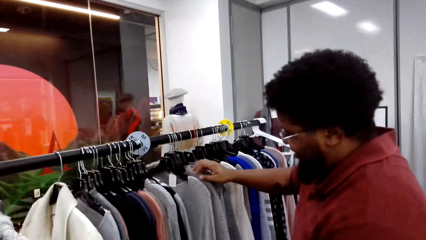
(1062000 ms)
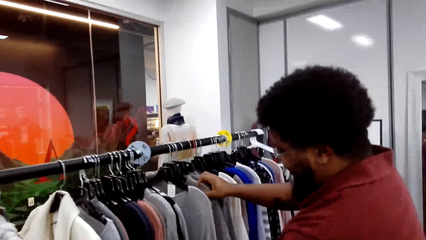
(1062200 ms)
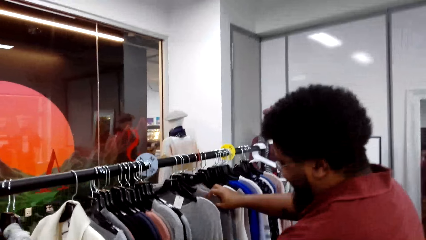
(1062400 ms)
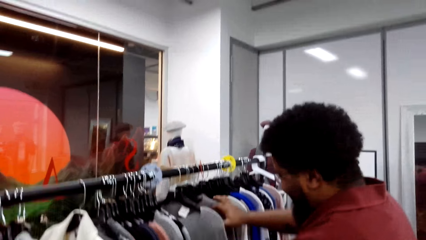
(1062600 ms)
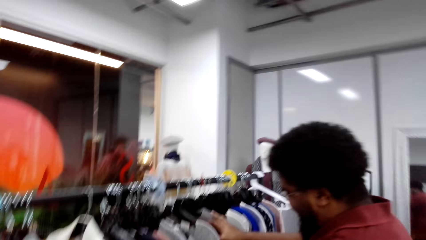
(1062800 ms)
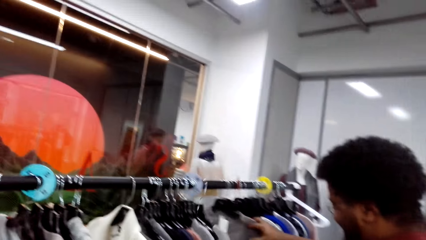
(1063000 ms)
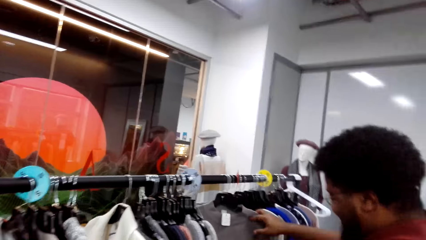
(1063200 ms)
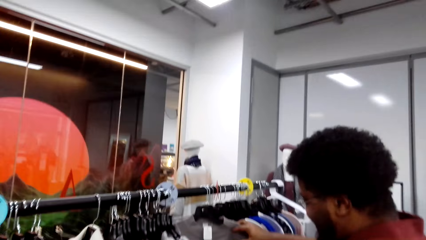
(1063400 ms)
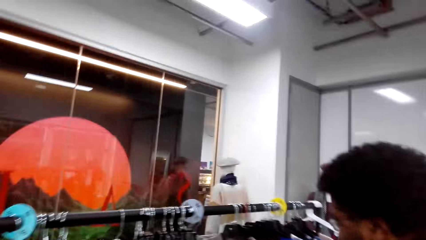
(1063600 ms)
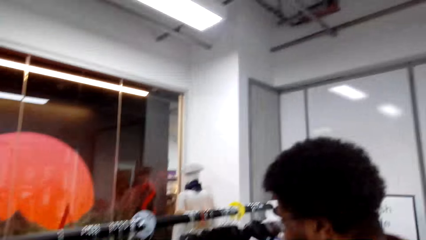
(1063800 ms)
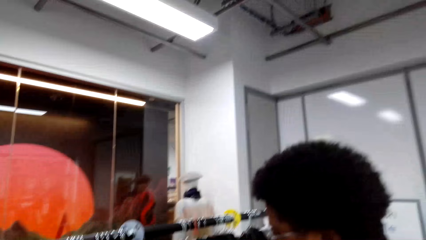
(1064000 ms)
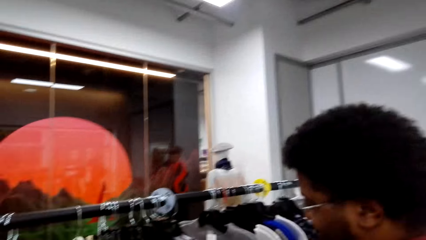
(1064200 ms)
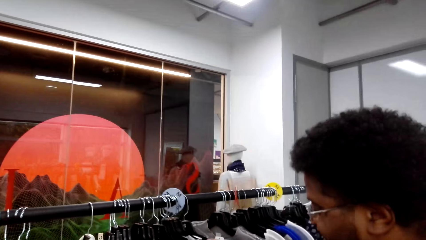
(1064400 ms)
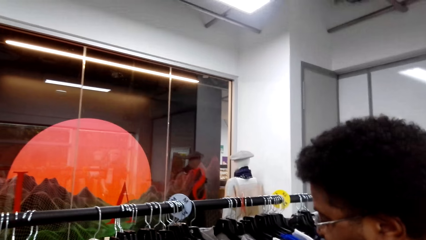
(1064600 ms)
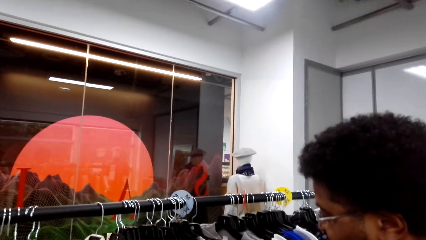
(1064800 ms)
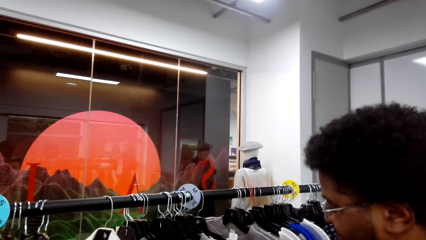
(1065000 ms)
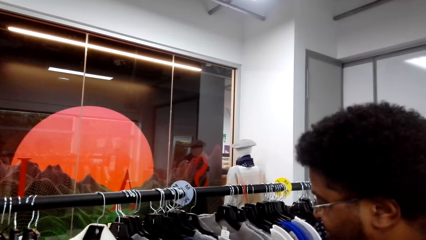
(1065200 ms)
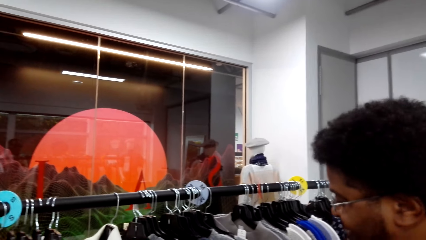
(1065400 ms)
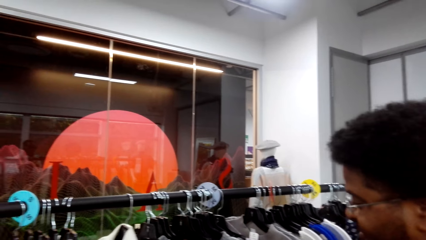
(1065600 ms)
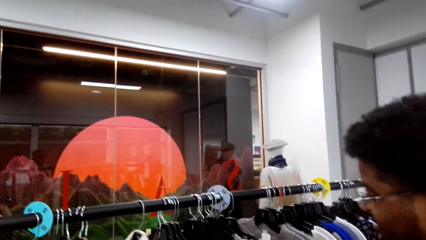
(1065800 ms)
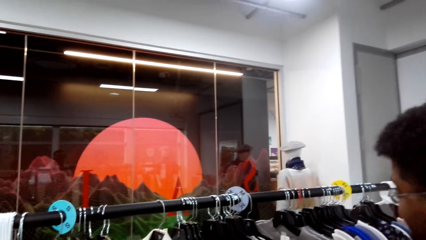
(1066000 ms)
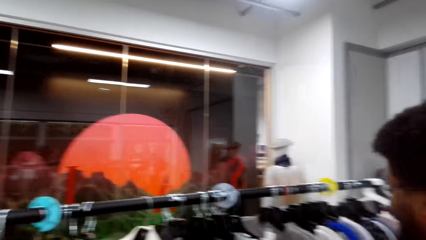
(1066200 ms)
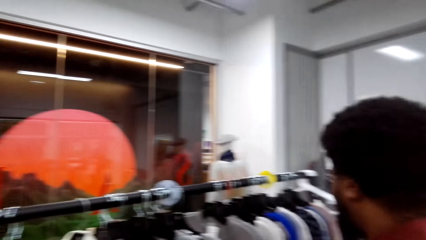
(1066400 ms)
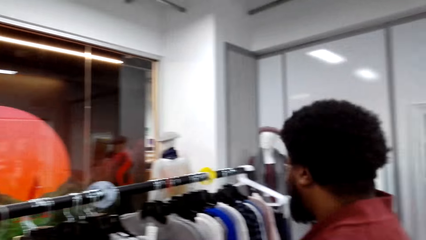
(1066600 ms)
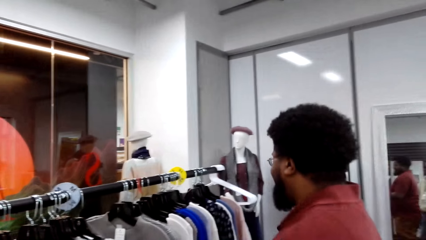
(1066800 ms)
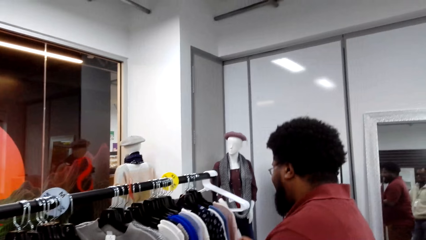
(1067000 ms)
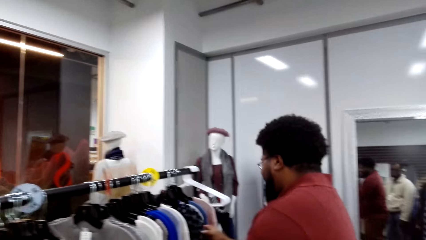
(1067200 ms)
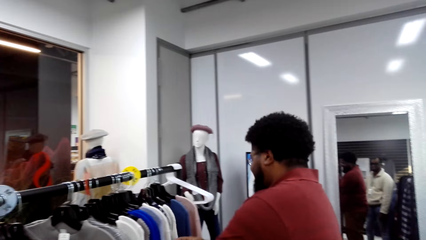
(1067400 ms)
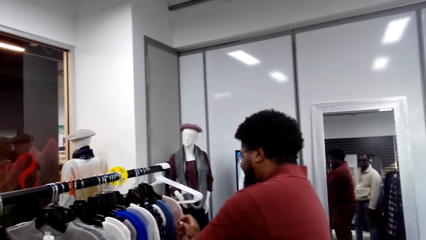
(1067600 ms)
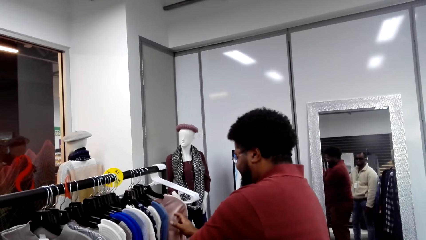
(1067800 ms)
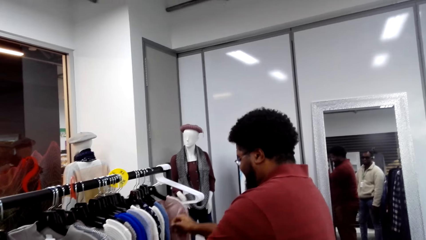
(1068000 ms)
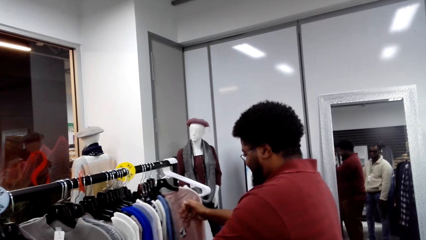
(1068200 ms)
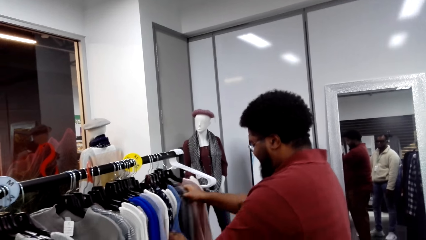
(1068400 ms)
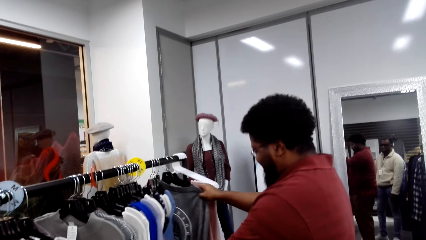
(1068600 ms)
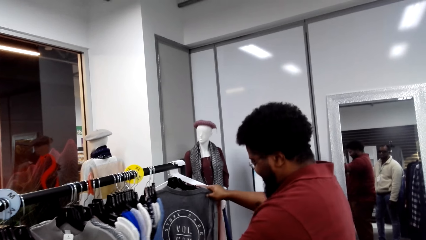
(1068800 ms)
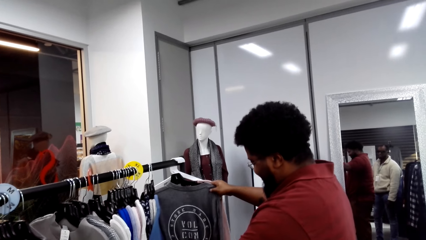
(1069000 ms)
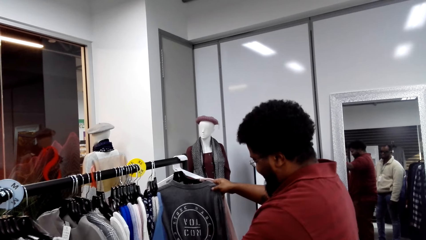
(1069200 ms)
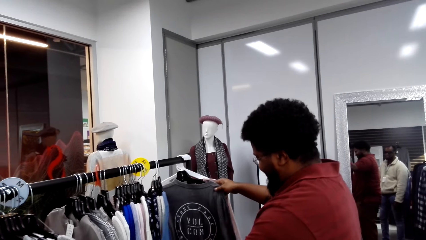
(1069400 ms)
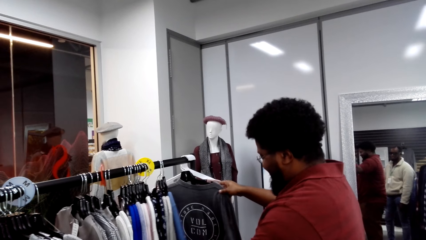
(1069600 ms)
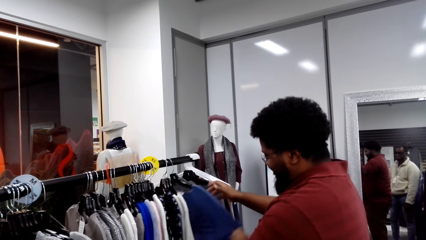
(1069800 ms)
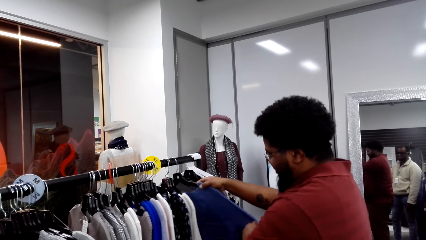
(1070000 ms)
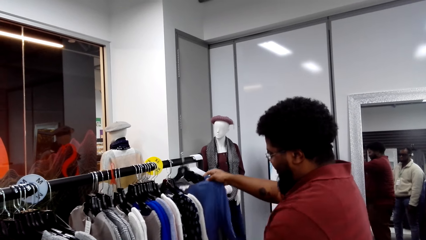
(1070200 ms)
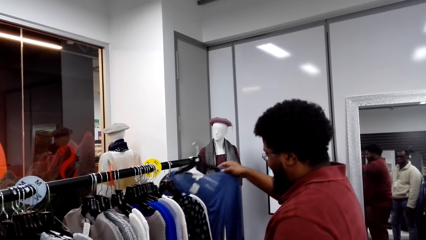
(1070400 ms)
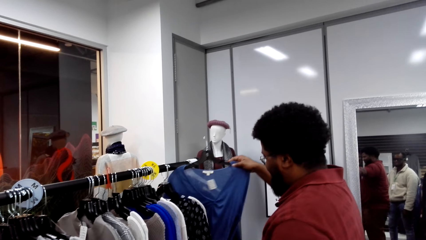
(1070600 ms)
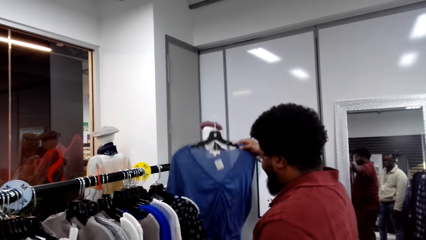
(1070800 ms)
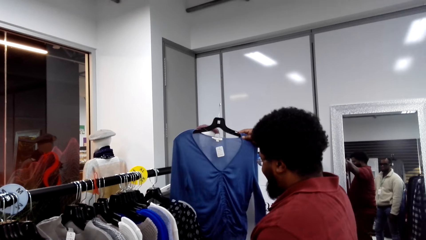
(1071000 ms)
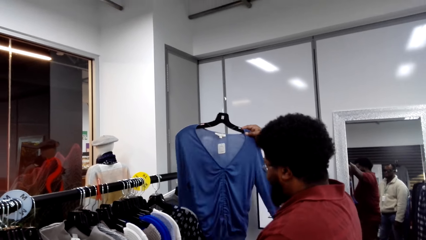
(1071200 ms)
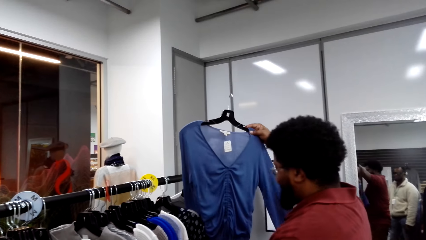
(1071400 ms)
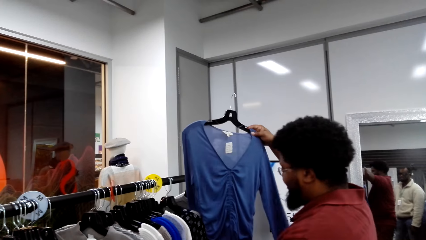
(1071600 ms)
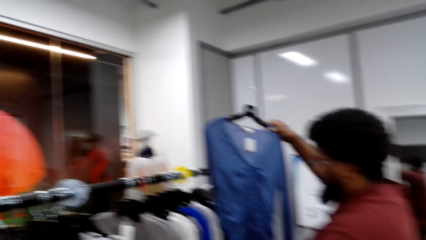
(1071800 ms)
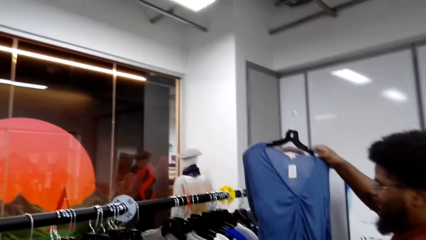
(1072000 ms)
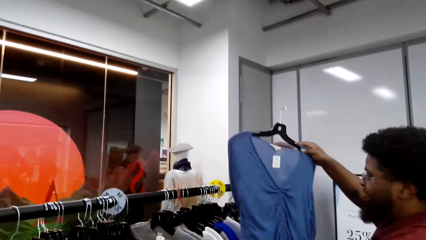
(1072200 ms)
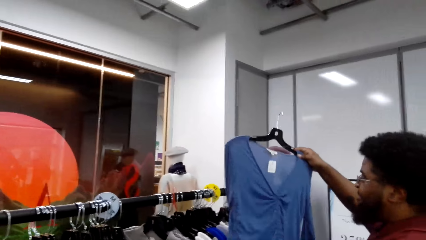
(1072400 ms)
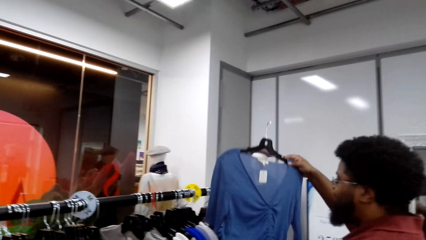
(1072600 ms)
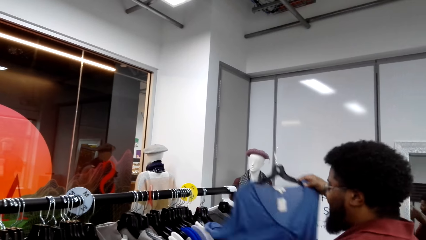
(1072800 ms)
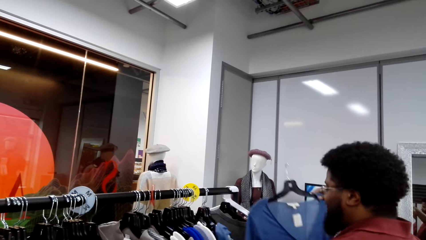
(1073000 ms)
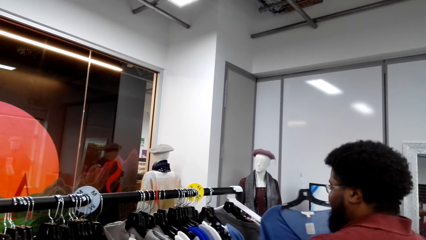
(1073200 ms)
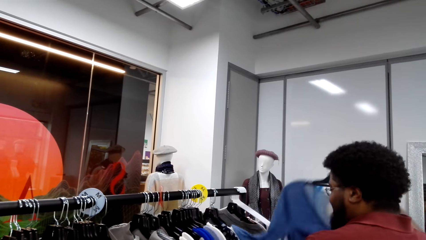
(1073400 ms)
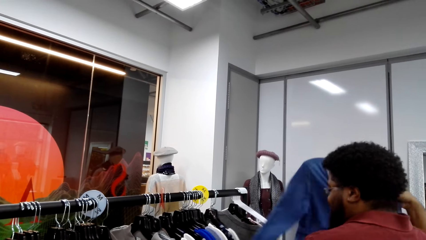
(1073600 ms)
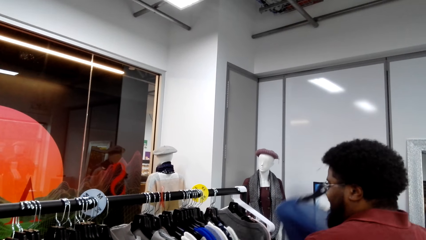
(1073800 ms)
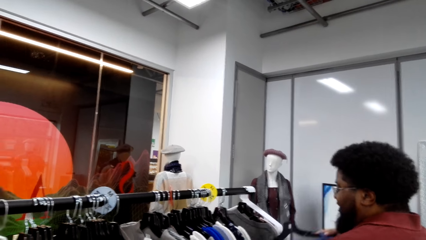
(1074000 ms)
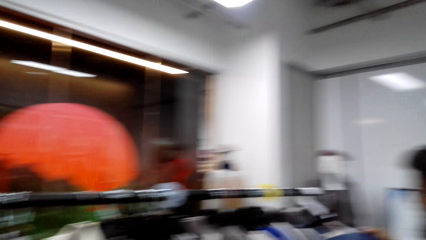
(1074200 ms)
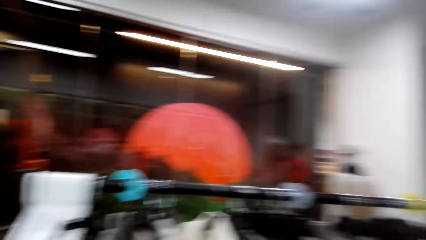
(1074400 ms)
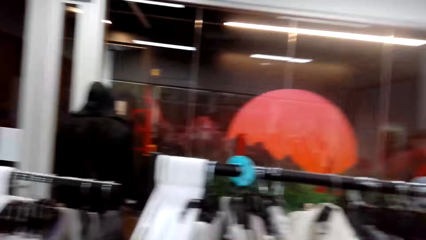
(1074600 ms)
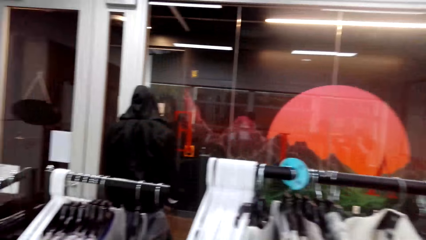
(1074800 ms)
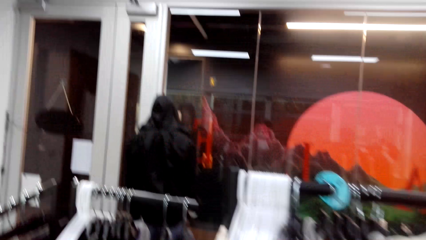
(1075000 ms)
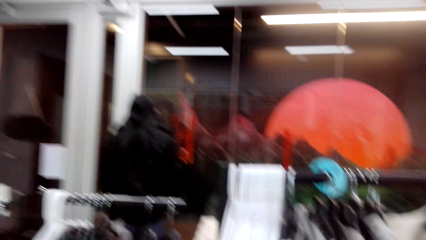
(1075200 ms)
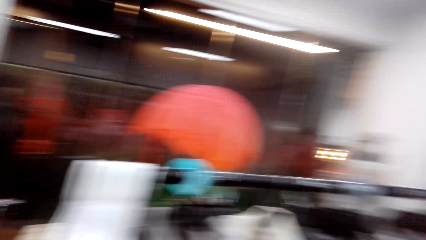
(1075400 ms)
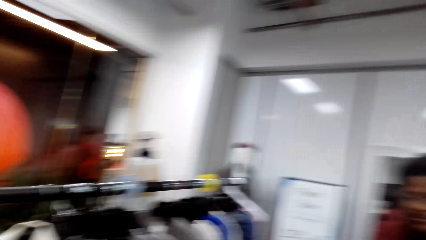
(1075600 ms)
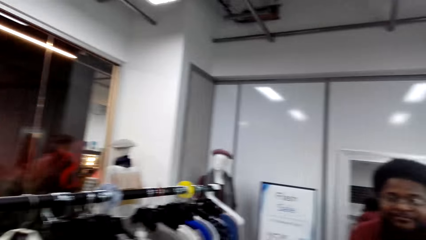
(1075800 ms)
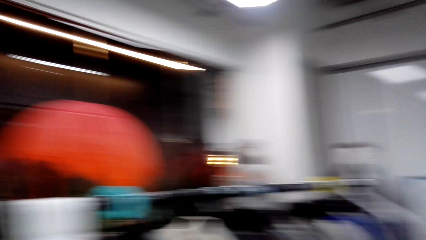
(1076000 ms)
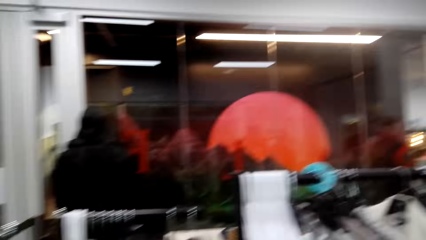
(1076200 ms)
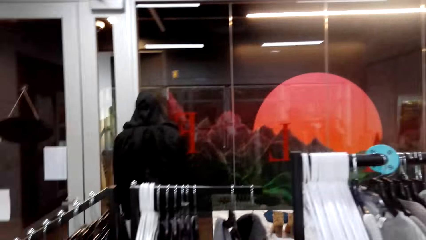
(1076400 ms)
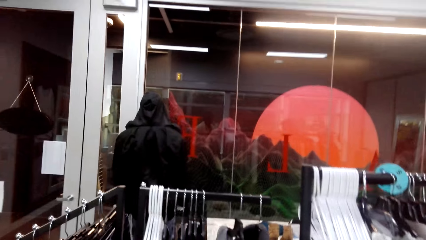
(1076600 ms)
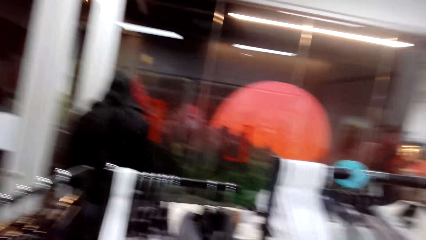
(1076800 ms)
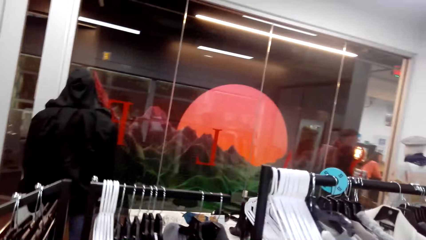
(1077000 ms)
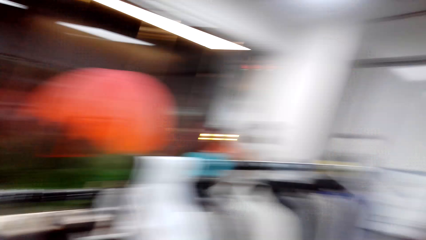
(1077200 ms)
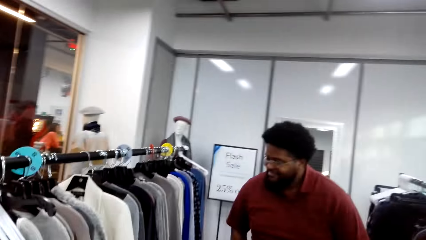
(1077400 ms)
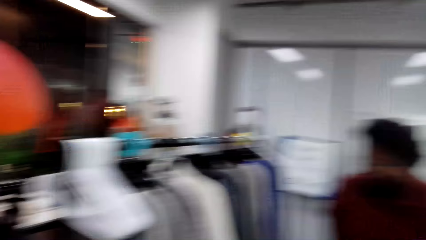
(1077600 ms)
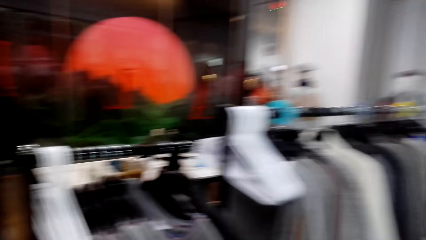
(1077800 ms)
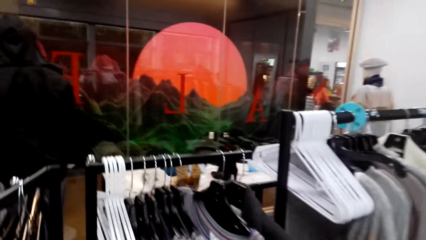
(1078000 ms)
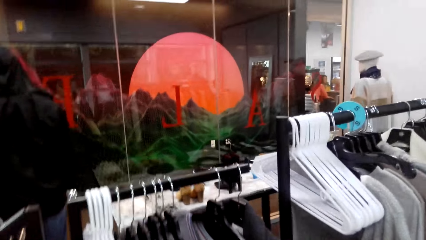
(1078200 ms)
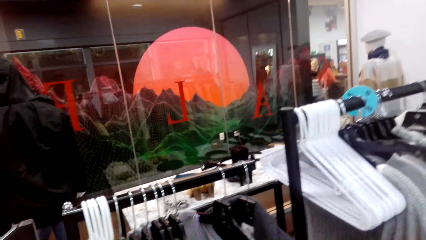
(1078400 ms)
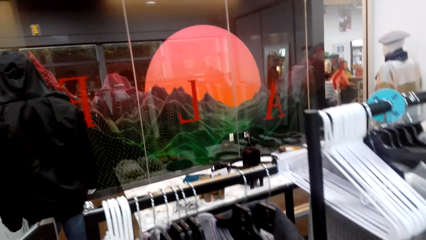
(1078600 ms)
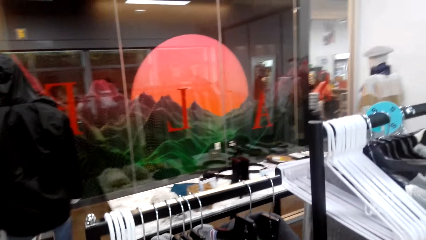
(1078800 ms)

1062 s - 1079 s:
A cashier moves cloths. The camera wearer looks around. The cashier talks with the camera wearer, arranges clothes, removes a dress on the clothing rail, and lifts a cloth. The camera wearer talks with the cashier. The cashier puts the cloth in the display. The camera wearer looks around.
